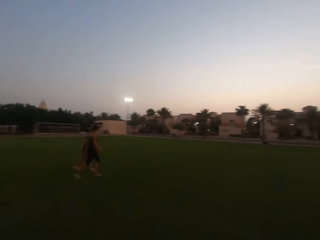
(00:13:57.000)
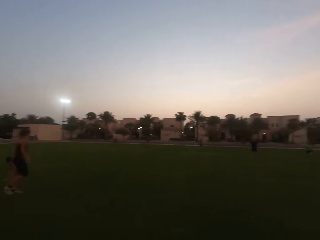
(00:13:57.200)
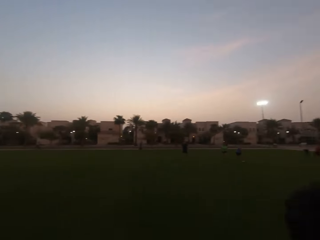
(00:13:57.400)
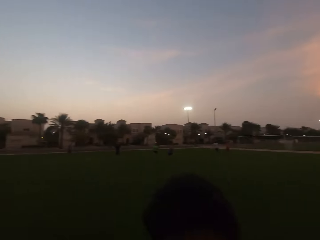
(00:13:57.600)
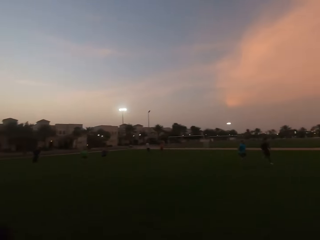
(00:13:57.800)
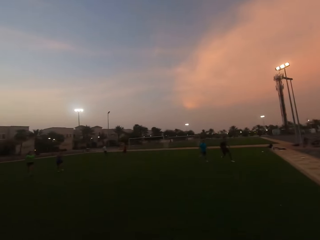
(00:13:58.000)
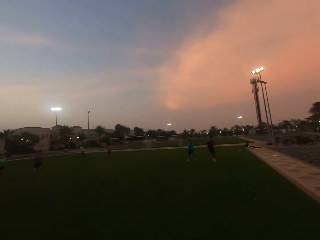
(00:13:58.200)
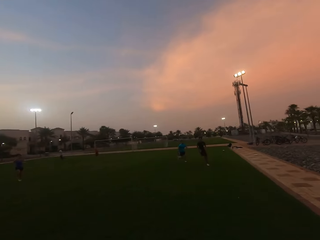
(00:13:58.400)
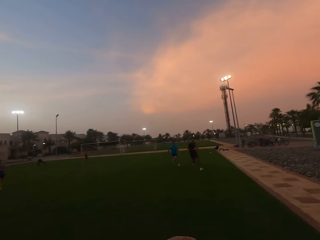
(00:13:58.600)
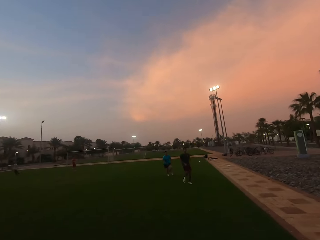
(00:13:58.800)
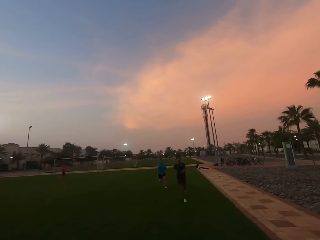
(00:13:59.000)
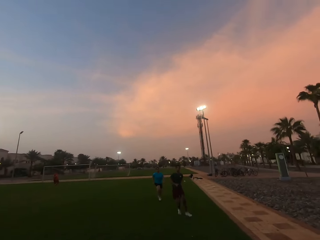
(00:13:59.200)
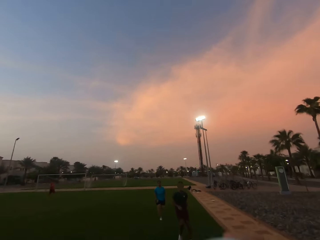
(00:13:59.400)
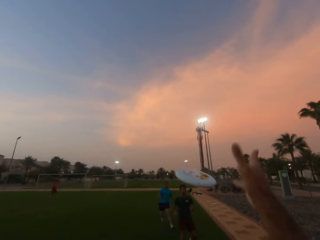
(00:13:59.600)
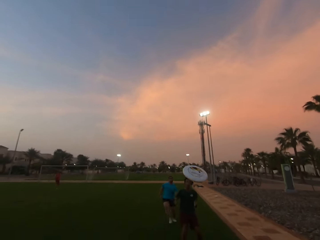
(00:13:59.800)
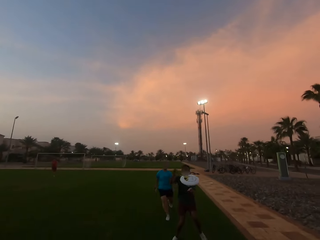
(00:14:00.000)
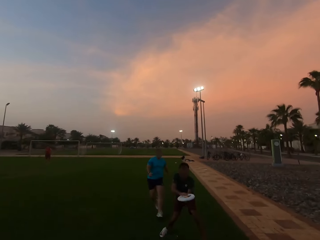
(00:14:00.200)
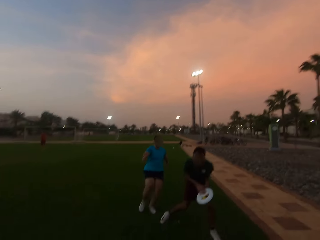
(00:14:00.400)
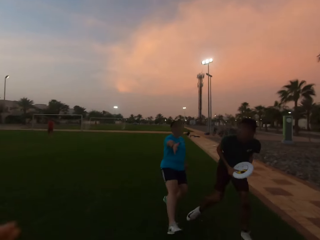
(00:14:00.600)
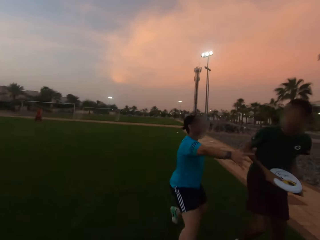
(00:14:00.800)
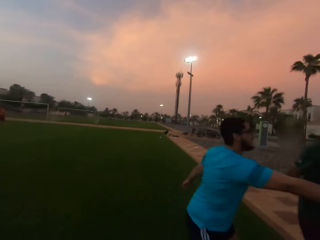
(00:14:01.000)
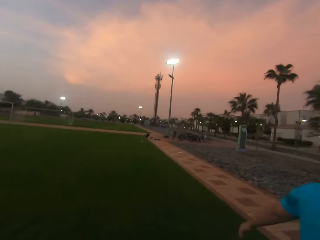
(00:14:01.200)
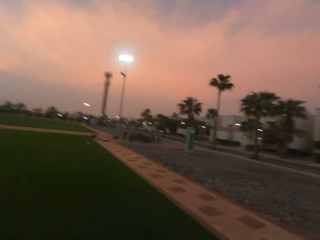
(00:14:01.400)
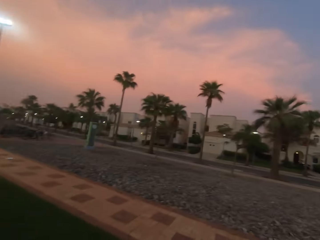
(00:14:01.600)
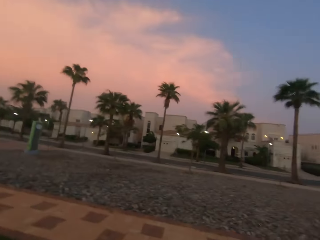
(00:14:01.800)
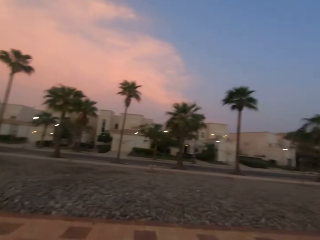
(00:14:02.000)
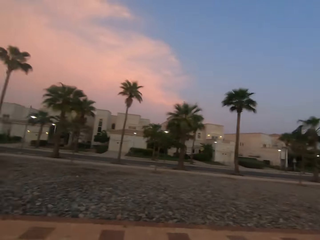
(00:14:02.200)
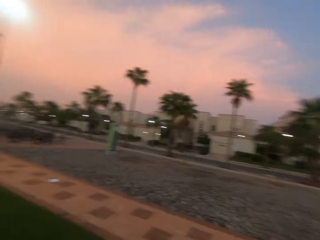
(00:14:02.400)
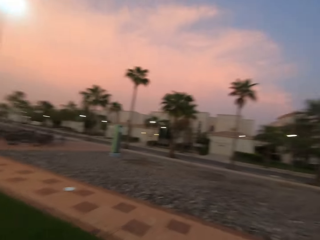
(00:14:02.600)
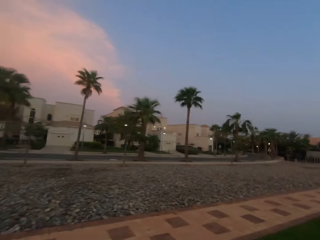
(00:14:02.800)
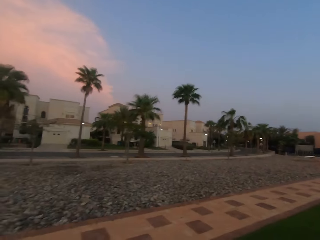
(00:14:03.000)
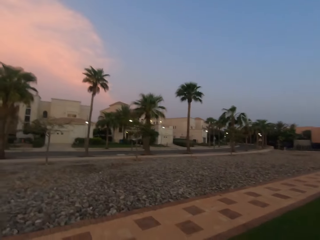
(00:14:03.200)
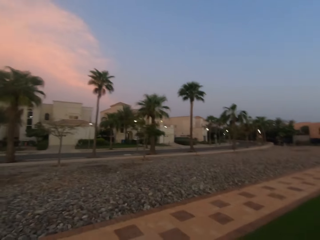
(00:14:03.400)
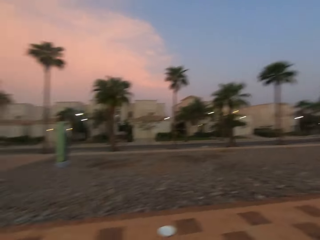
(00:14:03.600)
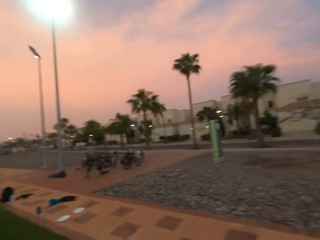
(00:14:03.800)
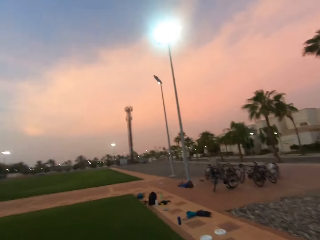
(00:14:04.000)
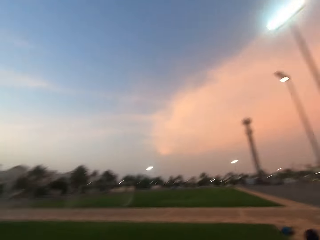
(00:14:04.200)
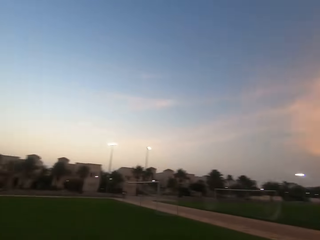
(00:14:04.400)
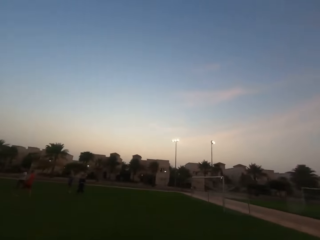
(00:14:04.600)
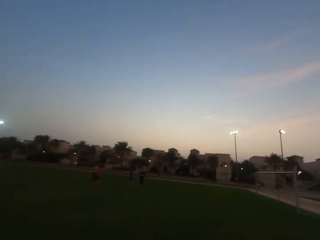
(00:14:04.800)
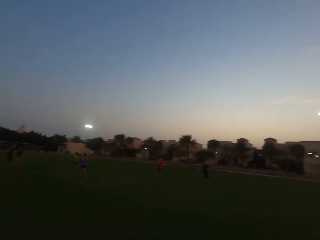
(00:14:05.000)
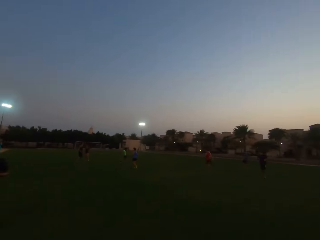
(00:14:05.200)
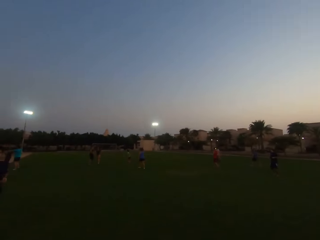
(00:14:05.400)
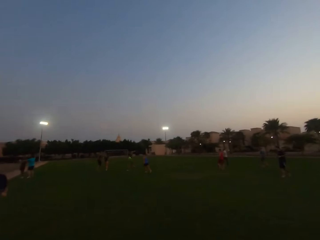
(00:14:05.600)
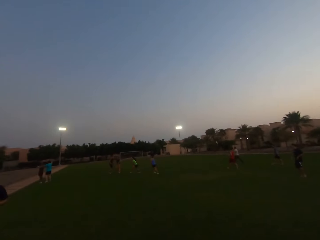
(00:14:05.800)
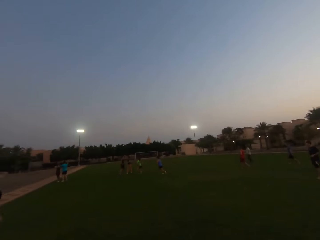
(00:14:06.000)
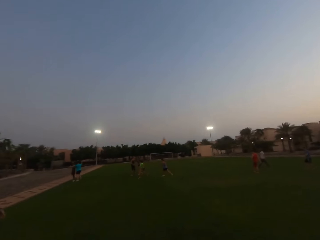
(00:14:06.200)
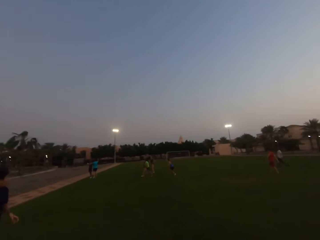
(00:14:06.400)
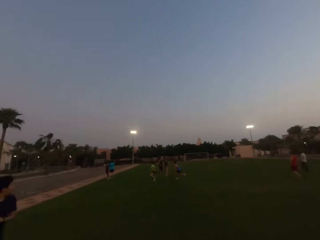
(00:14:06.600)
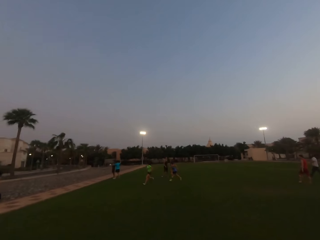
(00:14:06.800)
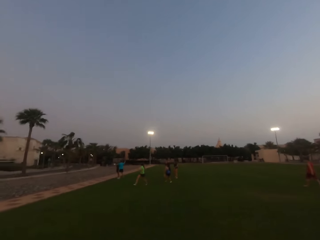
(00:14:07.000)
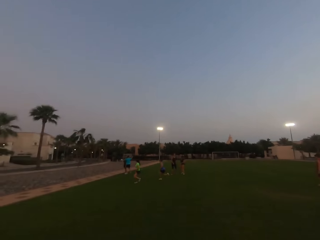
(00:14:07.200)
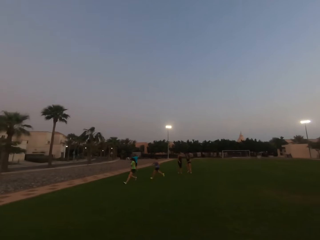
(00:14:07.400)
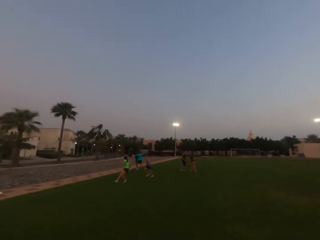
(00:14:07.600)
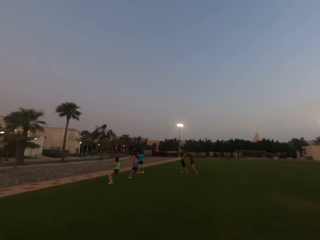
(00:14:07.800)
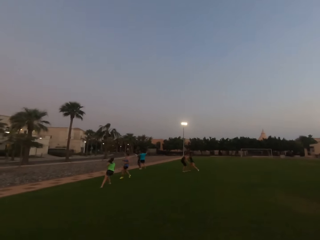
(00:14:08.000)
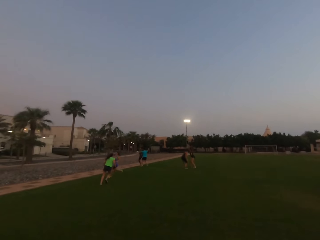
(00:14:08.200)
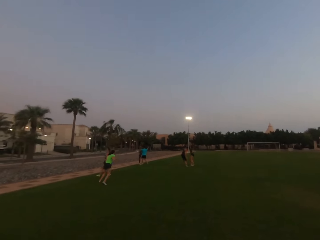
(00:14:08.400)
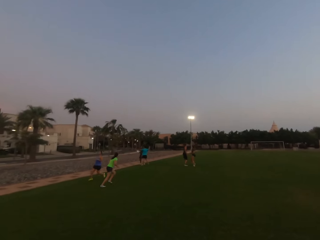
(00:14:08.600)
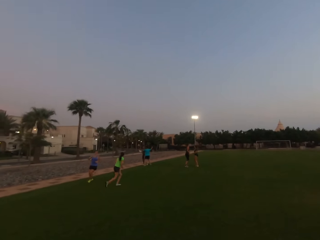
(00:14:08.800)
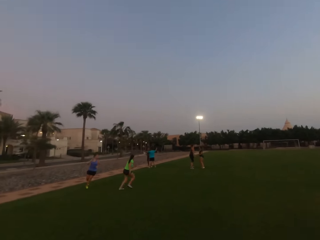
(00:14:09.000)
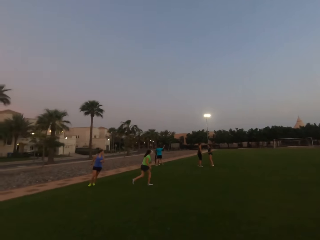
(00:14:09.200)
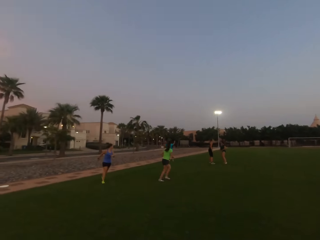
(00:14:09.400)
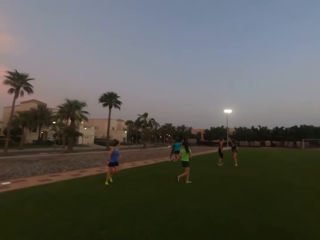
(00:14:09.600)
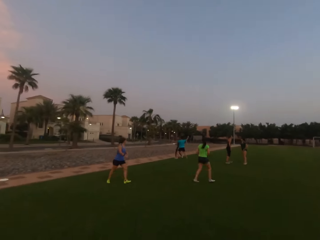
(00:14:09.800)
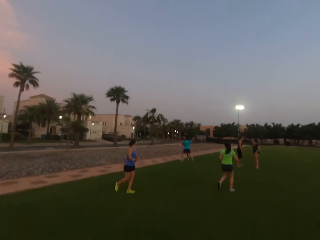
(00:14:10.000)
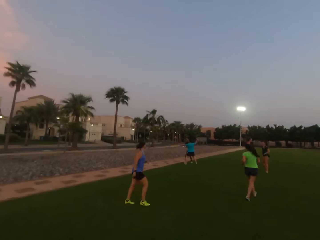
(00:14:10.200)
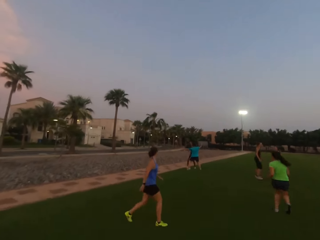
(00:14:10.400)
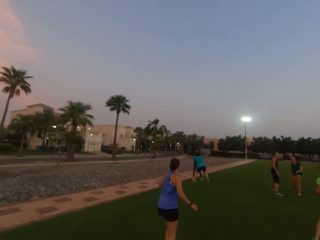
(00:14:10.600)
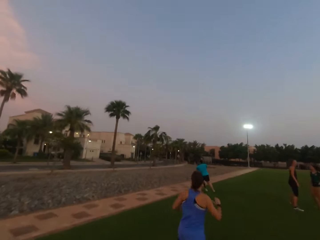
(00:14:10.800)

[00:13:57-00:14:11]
The camera wearer turns right. A woman runs. A man runs. The camera wearer throws the plate or frisbee to the man. The man catches the frisbee. The woman runs. The camera wearer runs. They turn left. The woman runs. The first man runs. Another man runs. Another man runs. The first man throws the frisbee. The camera wearer runs forward.

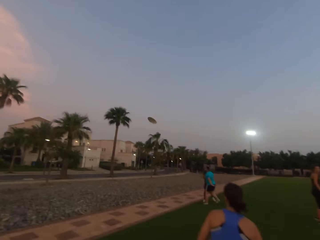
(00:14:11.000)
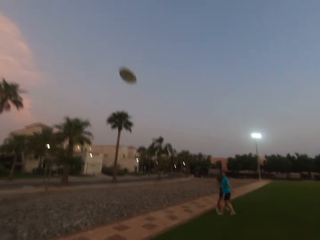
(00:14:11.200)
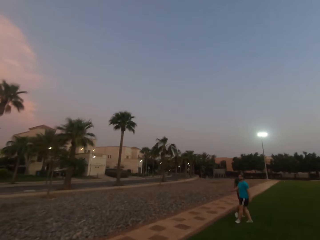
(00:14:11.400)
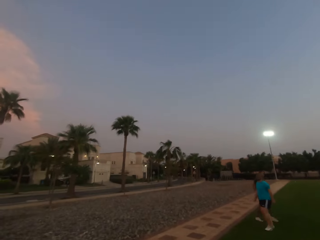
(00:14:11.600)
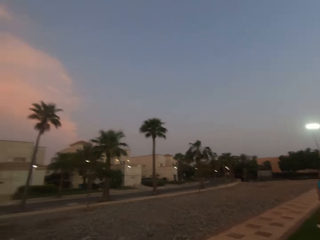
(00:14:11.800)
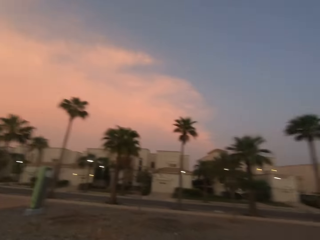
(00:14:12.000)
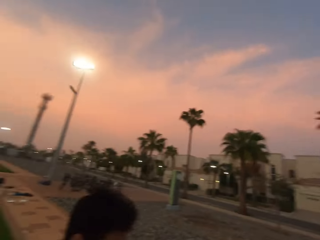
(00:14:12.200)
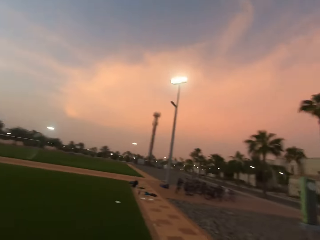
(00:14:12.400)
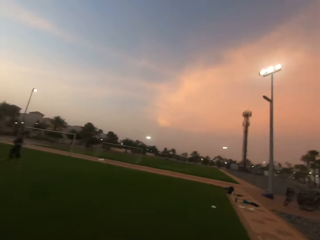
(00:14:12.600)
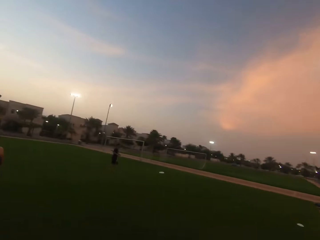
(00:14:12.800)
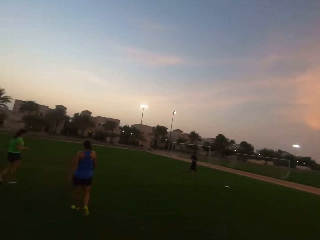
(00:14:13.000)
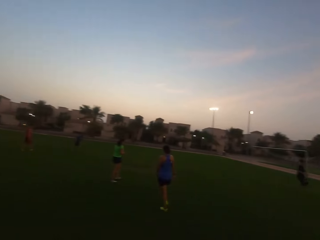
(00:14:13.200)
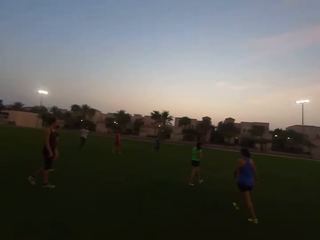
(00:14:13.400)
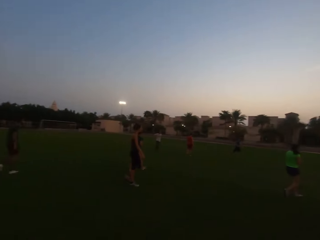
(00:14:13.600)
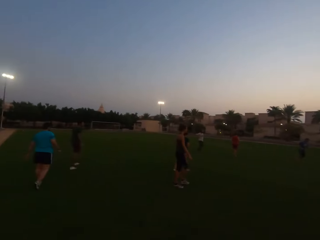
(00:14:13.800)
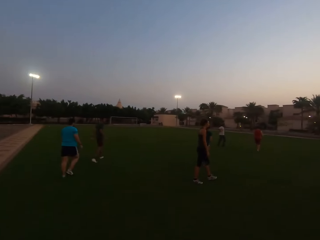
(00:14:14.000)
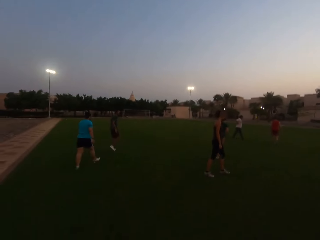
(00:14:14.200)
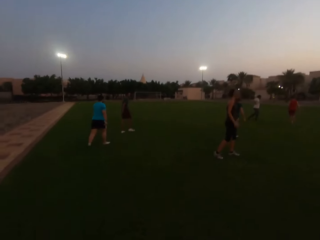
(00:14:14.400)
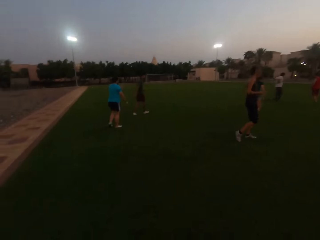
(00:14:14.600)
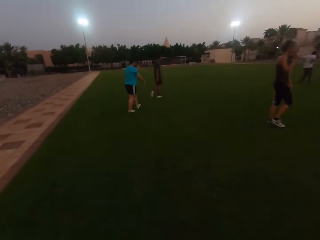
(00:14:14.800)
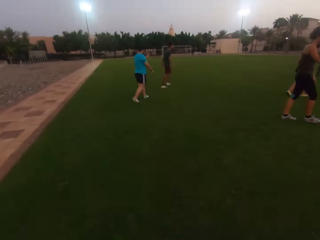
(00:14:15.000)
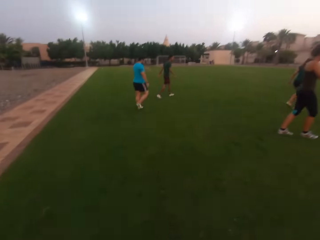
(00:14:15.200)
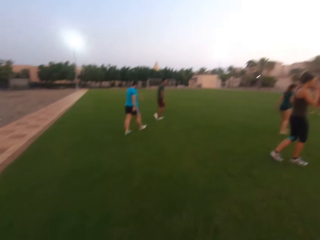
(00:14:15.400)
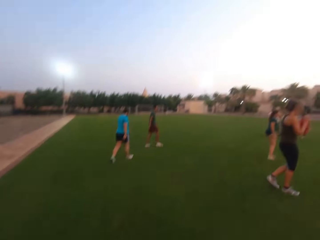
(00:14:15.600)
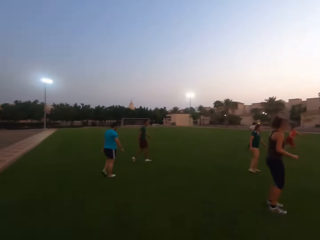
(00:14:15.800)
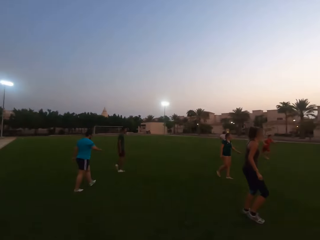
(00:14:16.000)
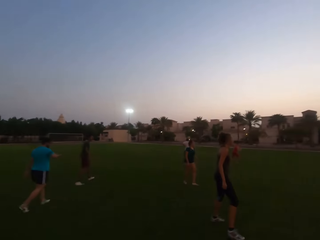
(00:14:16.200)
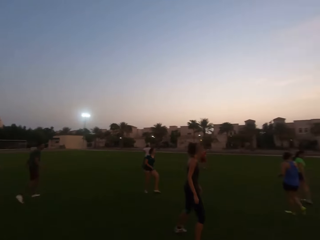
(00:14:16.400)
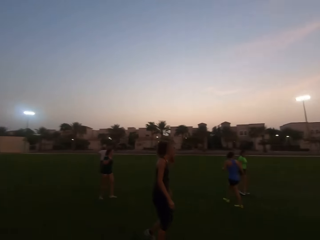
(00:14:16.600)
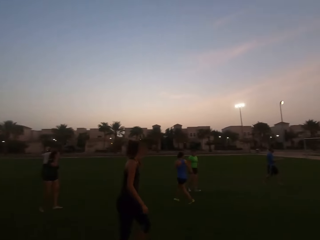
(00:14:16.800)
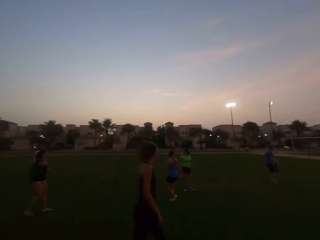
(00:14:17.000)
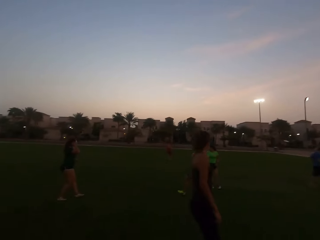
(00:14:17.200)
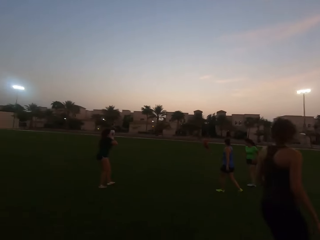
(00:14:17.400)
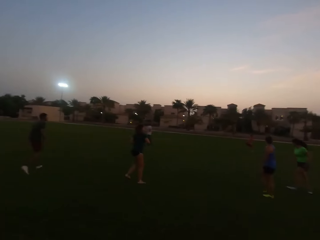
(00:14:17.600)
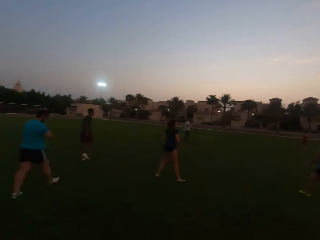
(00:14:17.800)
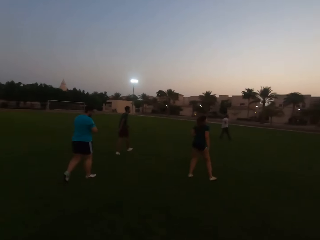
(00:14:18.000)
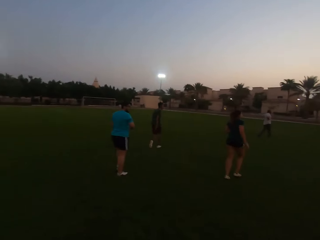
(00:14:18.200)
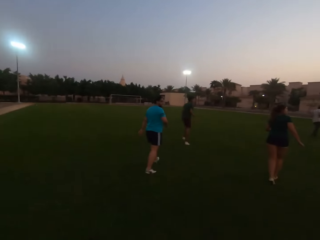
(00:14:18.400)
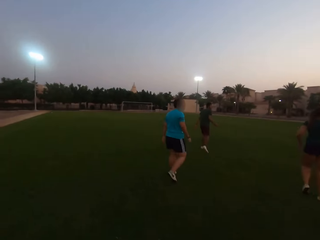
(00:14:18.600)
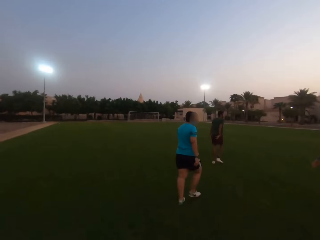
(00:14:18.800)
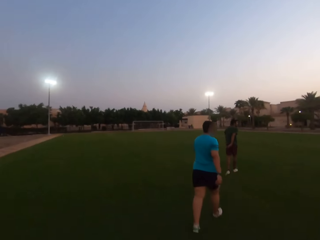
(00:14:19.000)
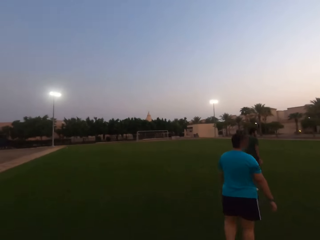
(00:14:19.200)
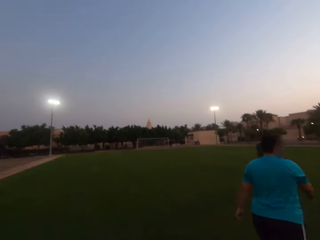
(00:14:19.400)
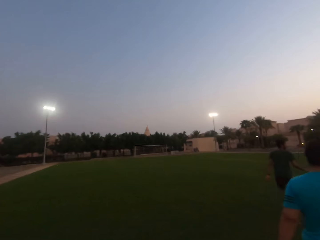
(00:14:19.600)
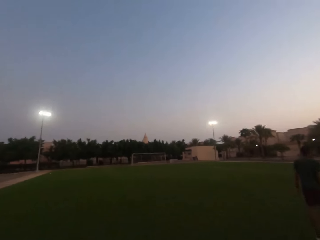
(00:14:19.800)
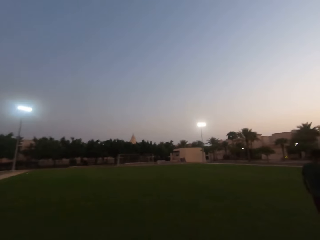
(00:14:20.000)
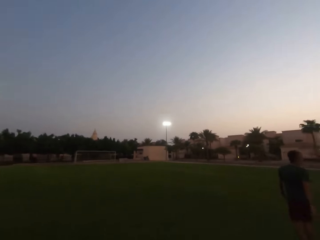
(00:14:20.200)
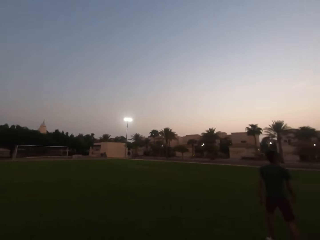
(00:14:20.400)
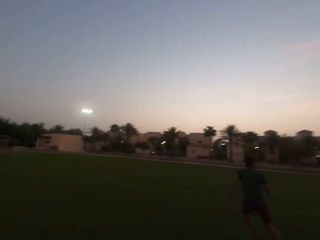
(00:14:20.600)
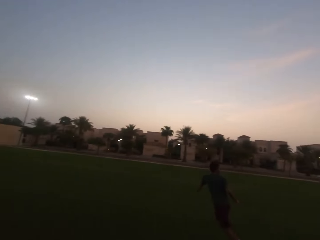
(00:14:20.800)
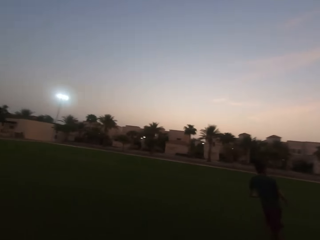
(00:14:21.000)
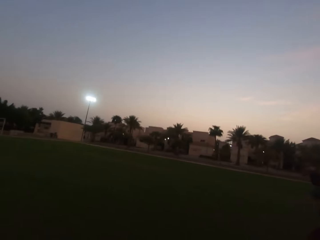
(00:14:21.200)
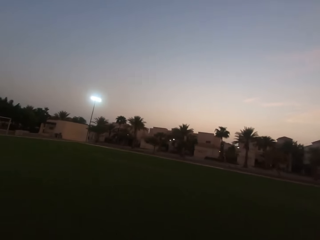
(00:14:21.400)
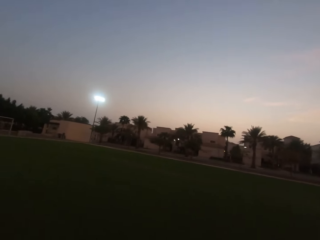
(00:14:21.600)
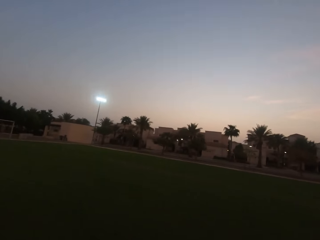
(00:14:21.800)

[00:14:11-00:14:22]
The camera wearer turns around. A man walks. A woman walks. The camera wearer walks forward. They run forward.
